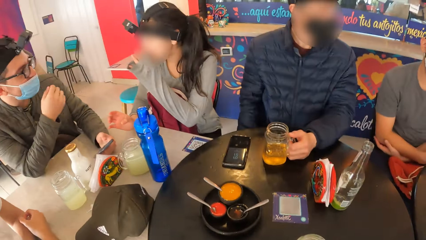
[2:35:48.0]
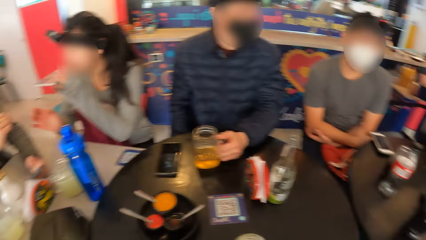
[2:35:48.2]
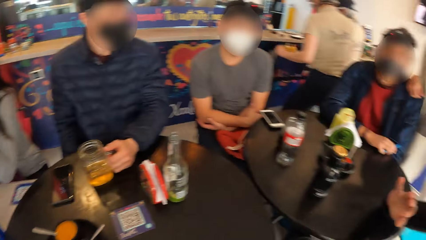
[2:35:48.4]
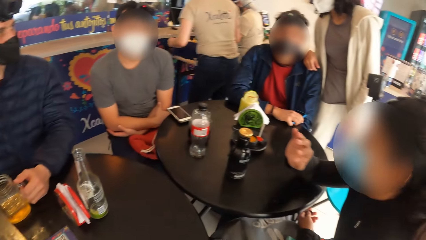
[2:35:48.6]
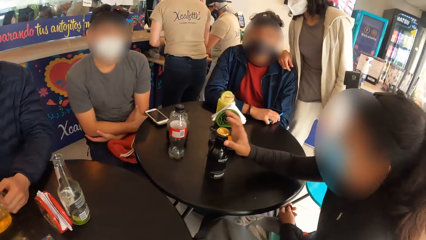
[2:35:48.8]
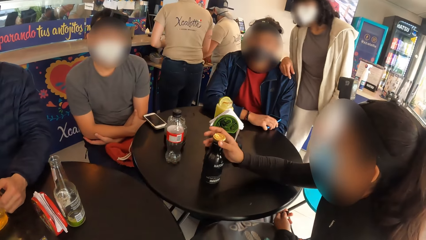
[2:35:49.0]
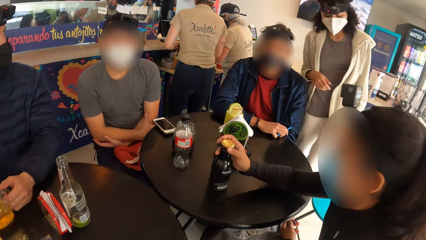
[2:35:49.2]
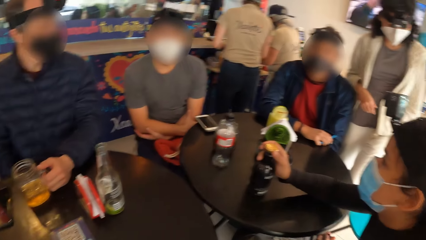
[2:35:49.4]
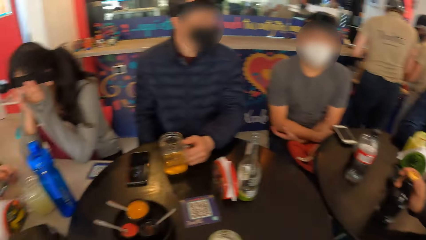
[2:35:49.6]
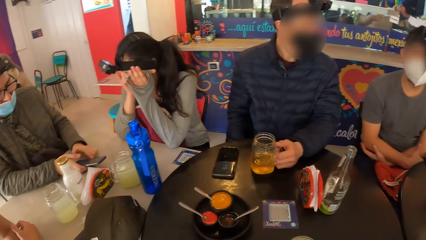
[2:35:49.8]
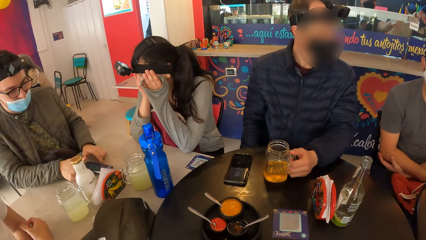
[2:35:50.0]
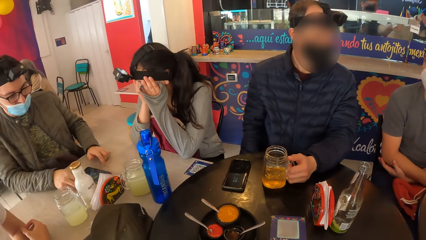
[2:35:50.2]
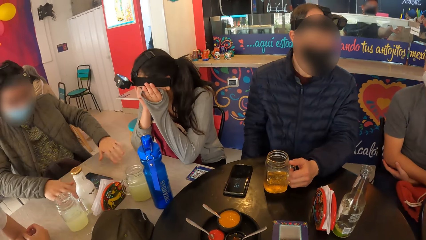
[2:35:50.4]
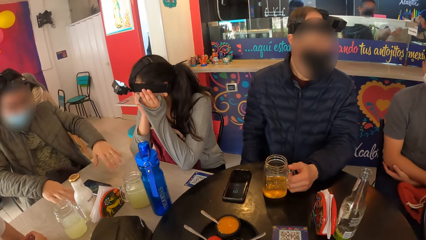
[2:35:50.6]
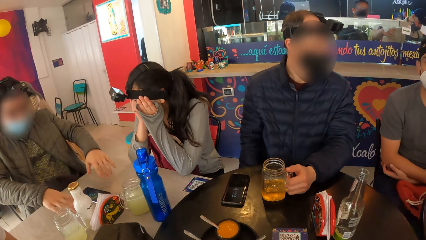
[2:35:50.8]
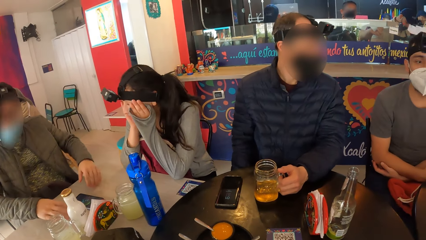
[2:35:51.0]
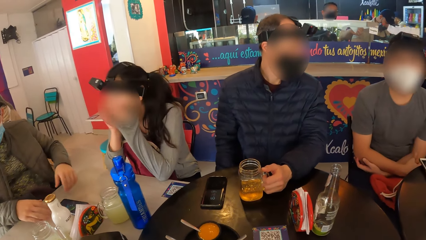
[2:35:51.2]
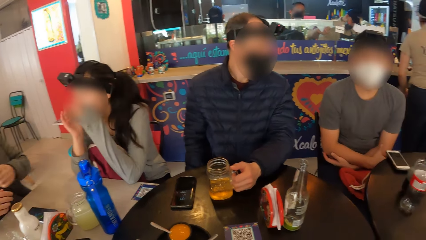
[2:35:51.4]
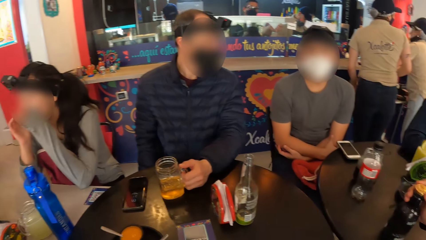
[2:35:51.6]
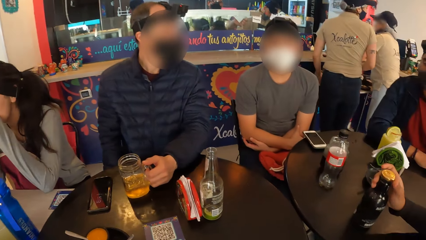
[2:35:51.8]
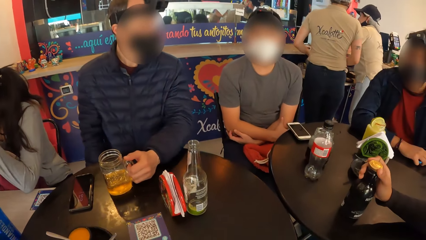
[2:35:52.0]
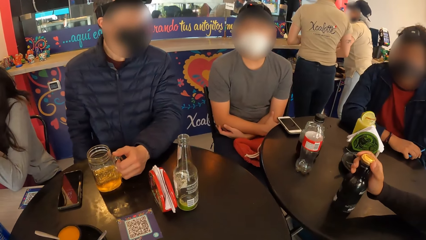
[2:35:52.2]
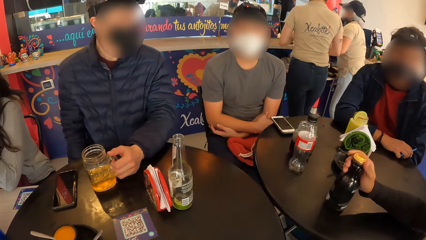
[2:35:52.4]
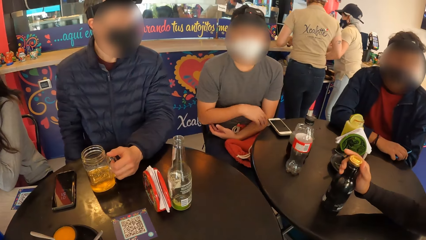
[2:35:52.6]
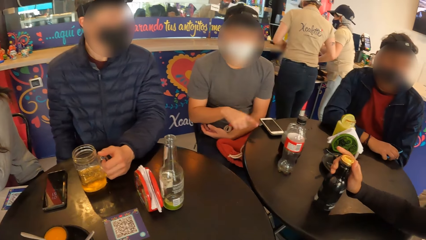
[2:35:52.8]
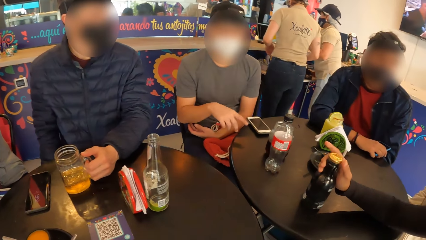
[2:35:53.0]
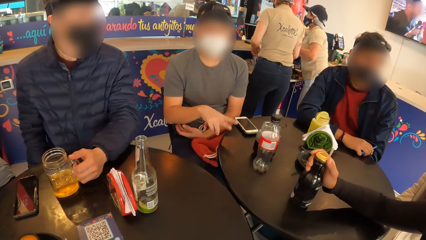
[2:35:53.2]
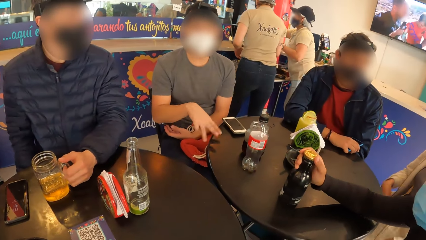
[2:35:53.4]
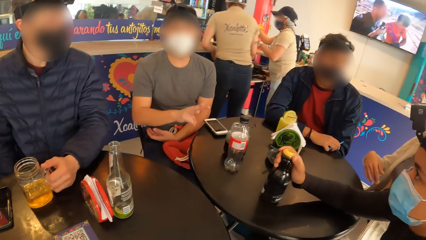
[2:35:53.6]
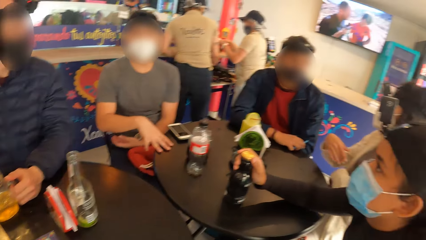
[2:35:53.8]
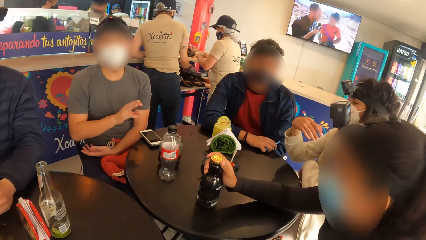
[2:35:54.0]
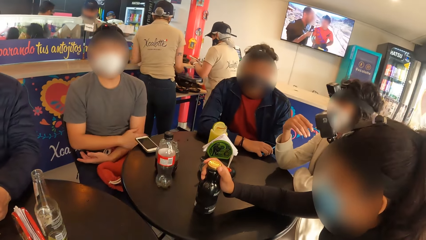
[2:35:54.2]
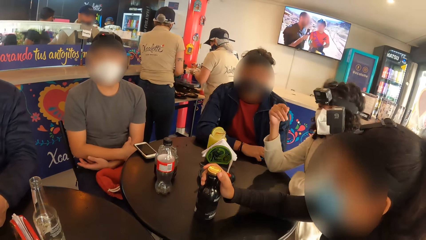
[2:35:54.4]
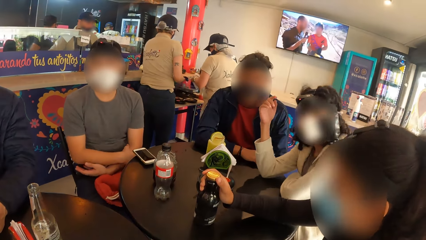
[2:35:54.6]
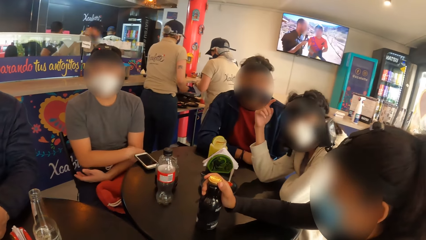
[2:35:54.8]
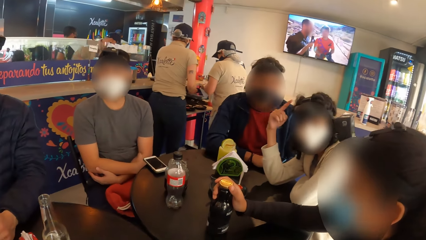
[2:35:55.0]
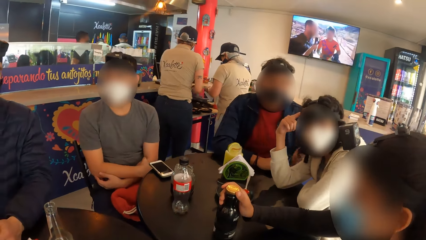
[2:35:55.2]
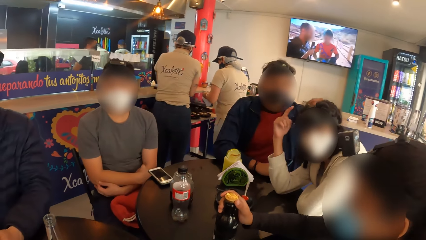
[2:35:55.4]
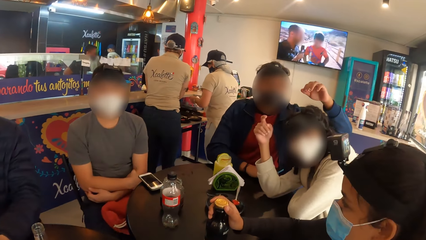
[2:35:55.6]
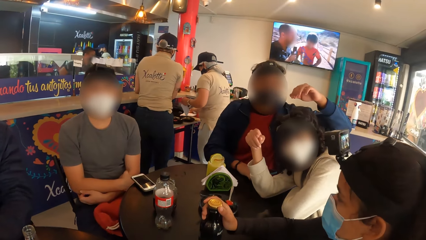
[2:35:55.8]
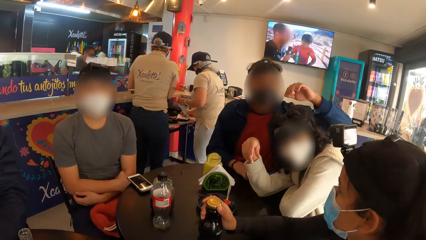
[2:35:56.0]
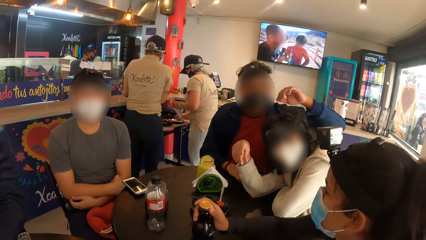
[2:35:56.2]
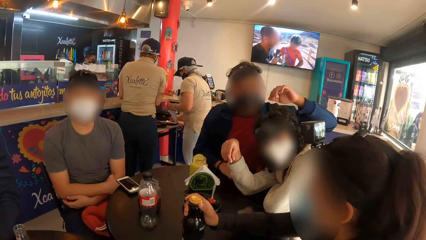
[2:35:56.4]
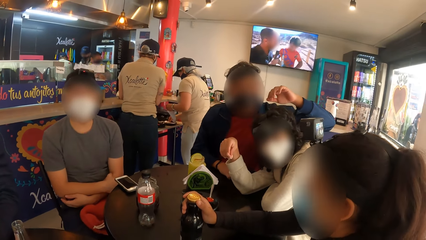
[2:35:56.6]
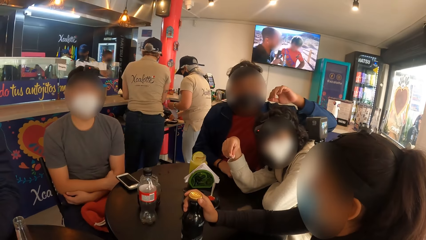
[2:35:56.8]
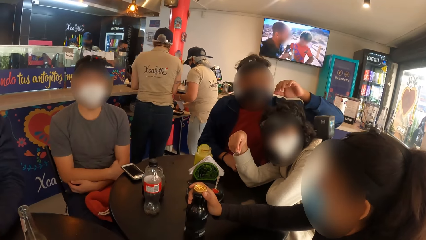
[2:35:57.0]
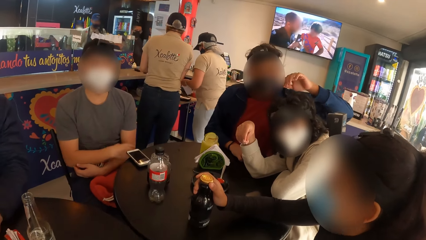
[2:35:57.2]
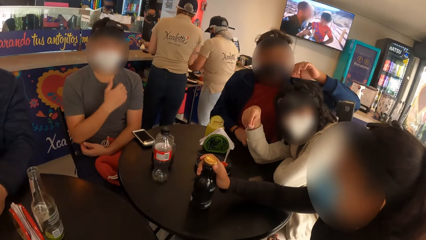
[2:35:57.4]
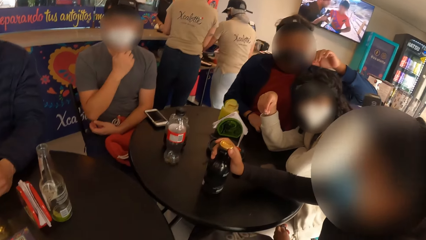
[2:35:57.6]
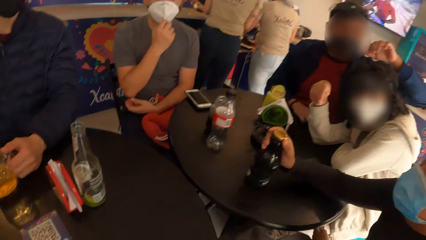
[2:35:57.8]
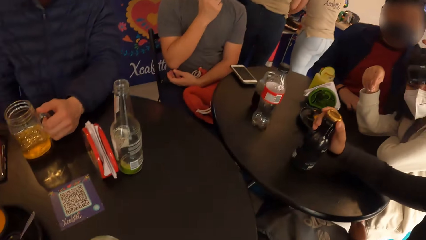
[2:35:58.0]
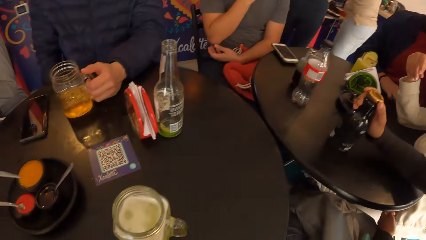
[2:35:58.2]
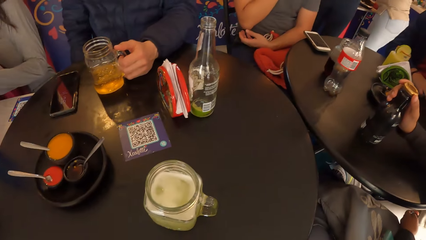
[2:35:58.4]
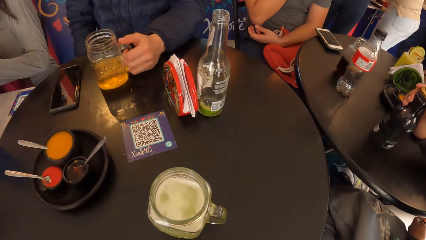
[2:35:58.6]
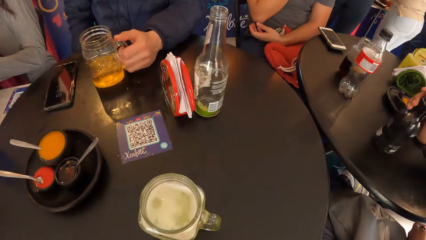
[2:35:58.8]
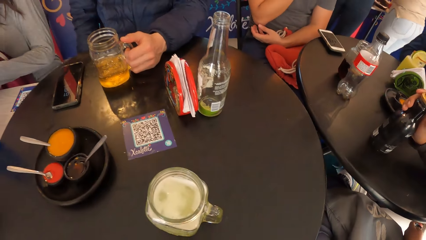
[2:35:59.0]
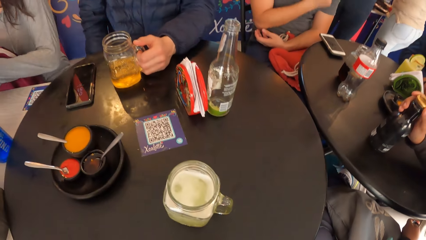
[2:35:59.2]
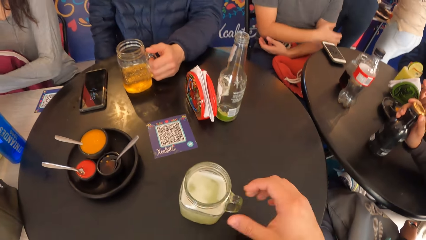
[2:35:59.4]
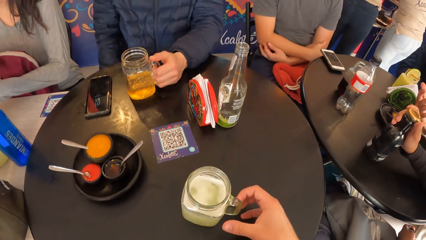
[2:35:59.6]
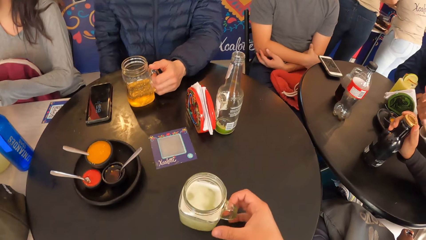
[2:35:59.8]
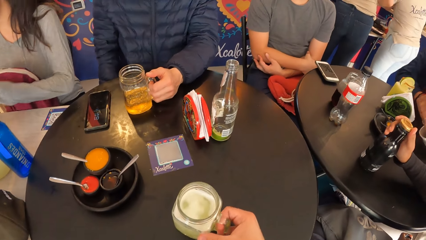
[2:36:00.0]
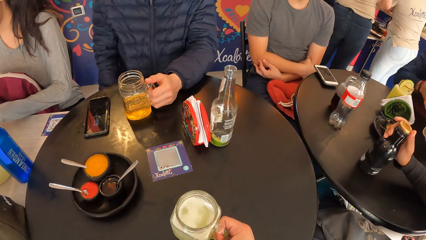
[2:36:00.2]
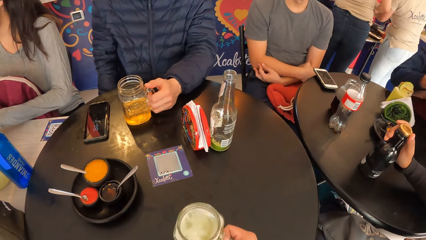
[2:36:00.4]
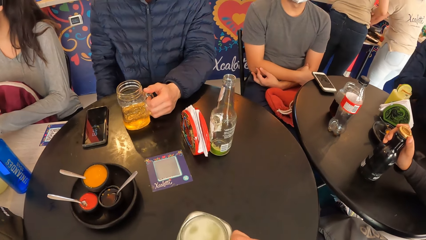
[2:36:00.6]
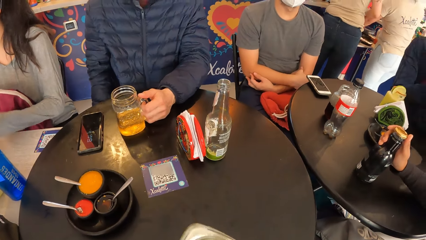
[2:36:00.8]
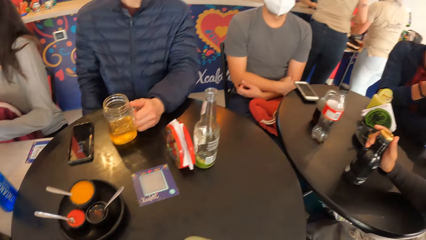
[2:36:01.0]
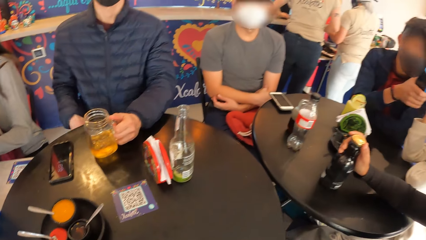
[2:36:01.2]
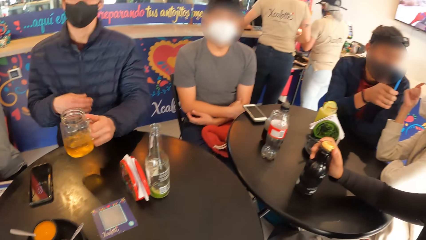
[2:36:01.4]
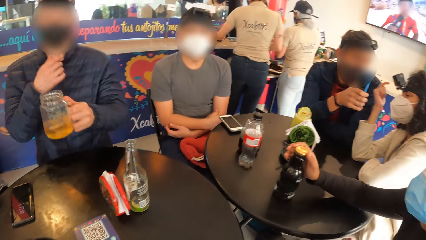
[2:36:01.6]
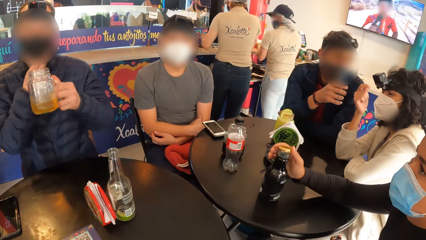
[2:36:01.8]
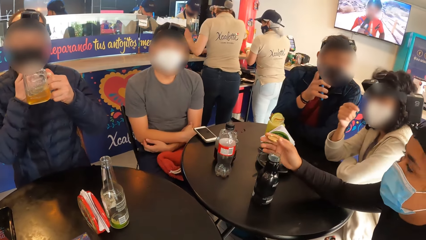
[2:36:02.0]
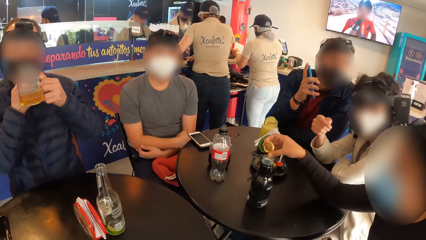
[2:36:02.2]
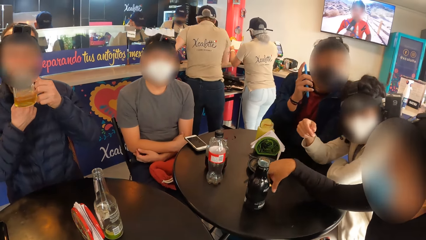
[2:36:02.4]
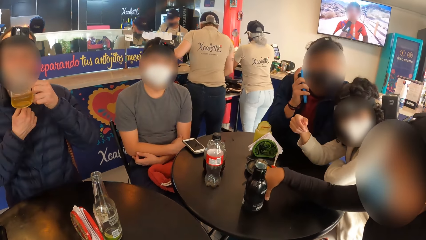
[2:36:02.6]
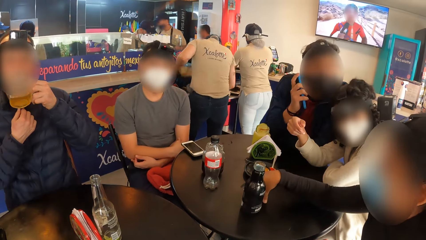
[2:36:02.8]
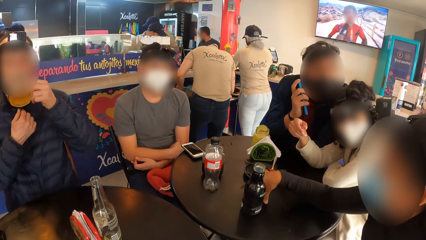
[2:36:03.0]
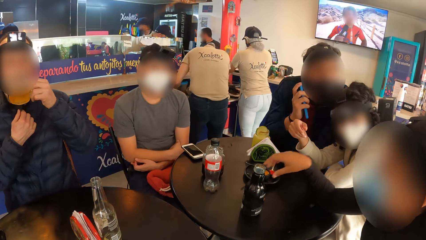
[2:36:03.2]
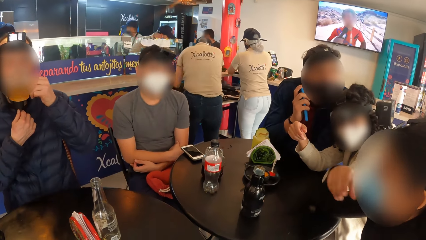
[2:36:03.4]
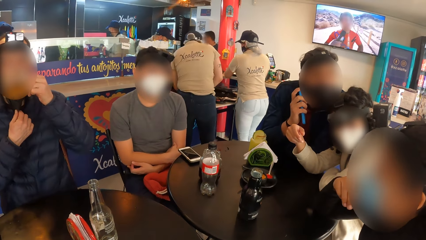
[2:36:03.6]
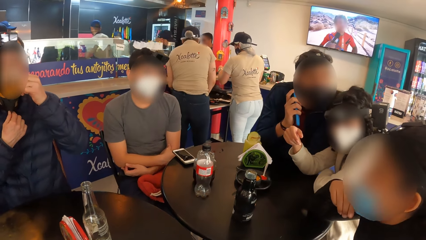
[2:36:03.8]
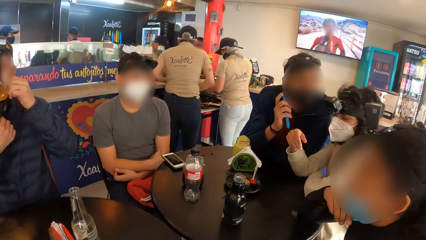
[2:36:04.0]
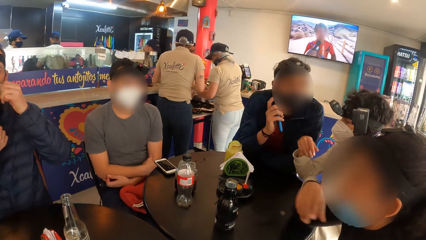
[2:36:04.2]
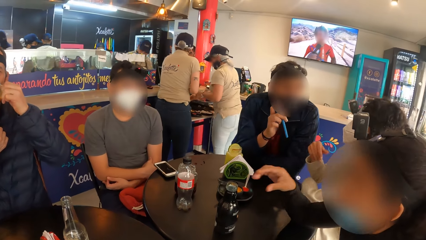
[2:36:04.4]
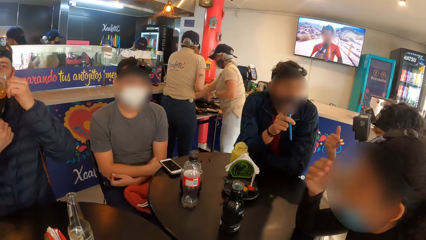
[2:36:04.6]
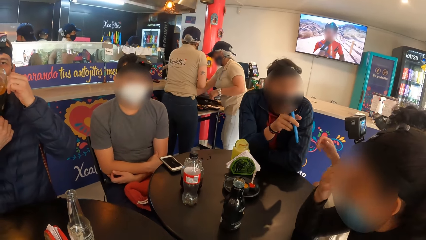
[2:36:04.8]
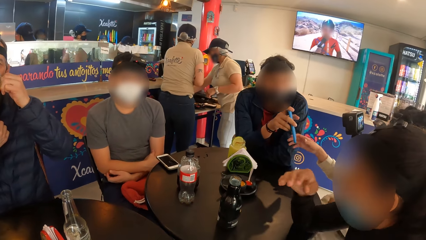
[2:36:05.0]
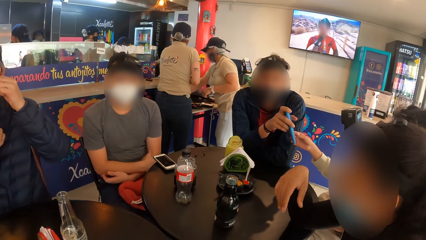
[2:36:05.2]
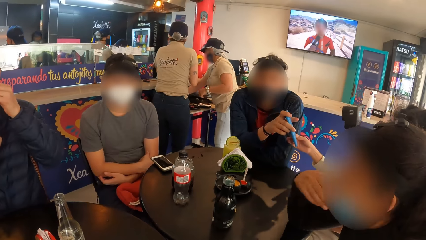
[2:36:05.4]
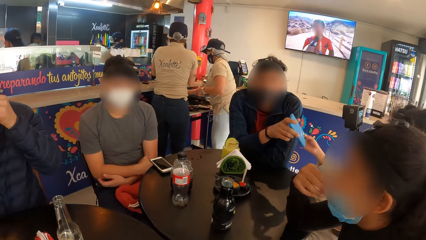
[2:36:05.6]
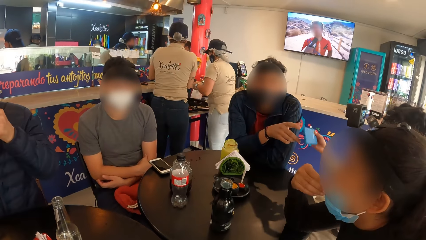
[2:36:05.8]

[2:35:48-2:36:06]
A woman sits on a chair. Another woman holds the bottle on the table with her right hand. The other woman places both hands on the table. A man touches the camera on the first woman's head with his left hand. Another man touches the facemask on his face with his right hand. The camera wearer picks the cup from the table with his right hand. Another man picks the cup from the table with his left hand, adjusts the facemask on his face with his right hand, and drinks juice from the cup with his left hand. The first woman removes both hands from the table. The first man hands the first woman the phone with his right hand.
